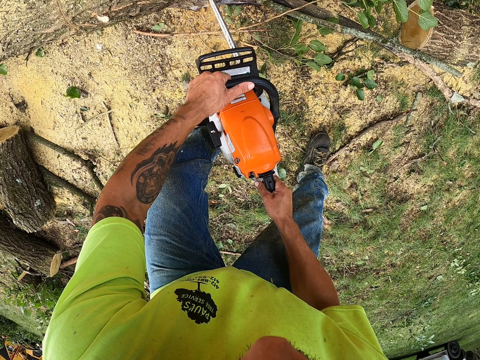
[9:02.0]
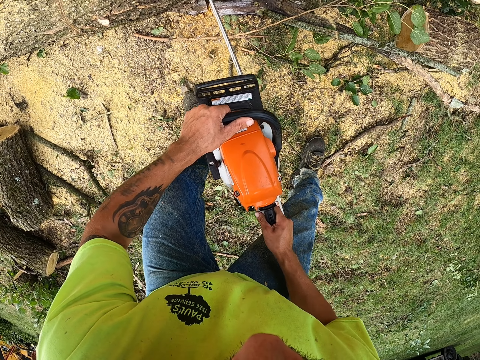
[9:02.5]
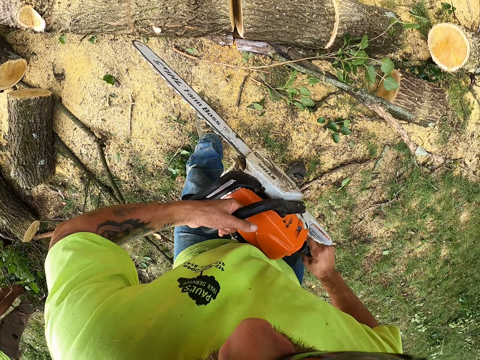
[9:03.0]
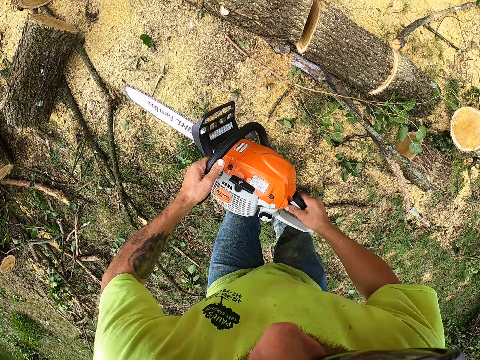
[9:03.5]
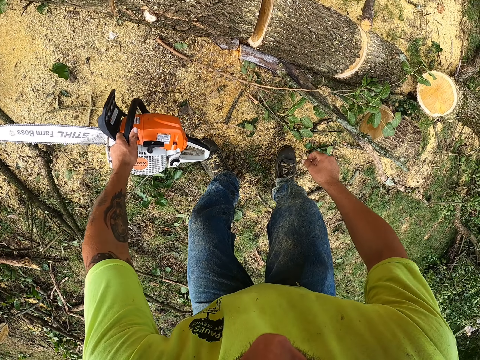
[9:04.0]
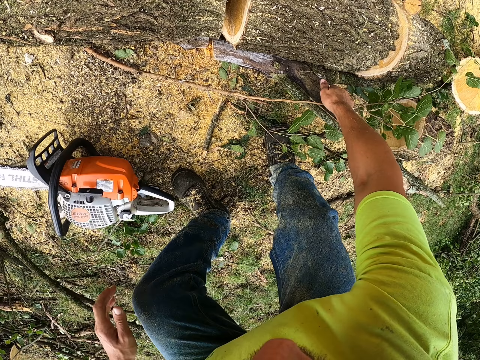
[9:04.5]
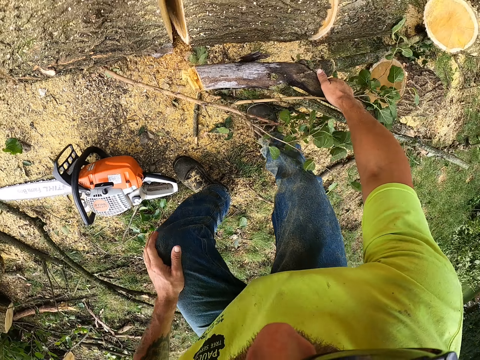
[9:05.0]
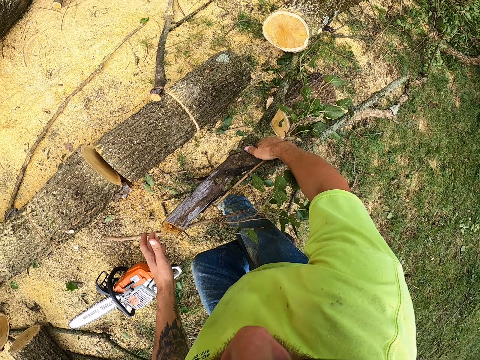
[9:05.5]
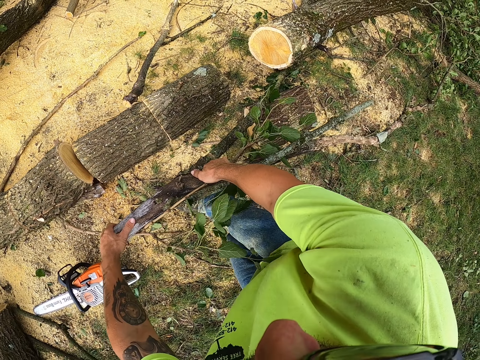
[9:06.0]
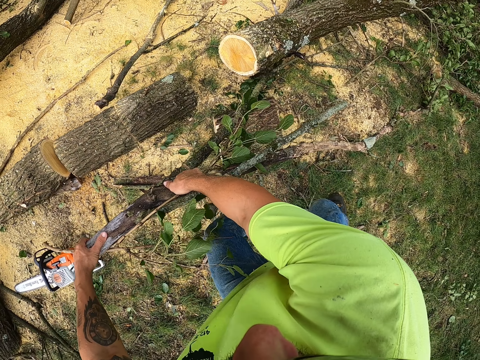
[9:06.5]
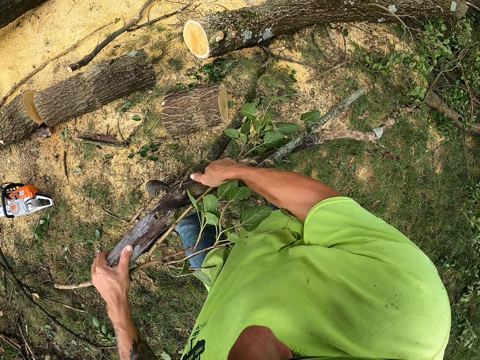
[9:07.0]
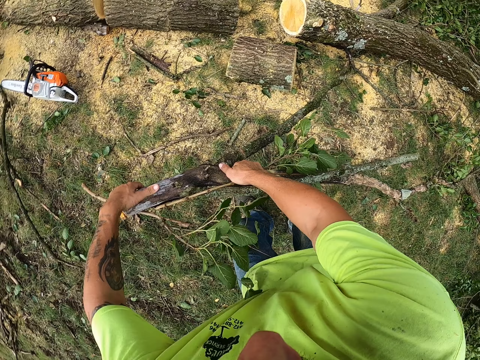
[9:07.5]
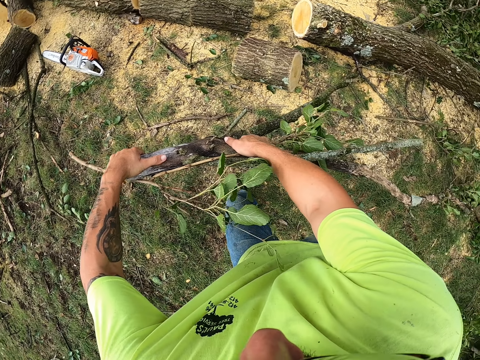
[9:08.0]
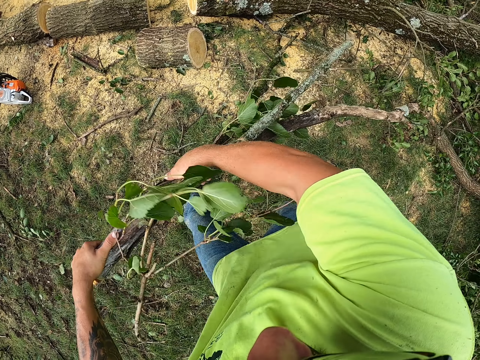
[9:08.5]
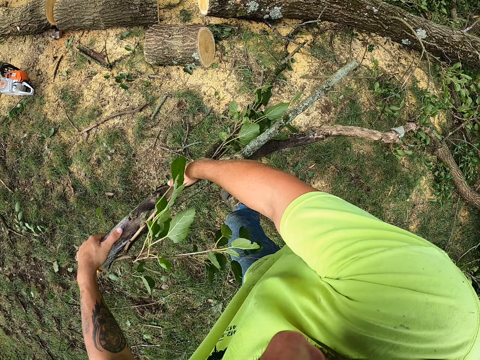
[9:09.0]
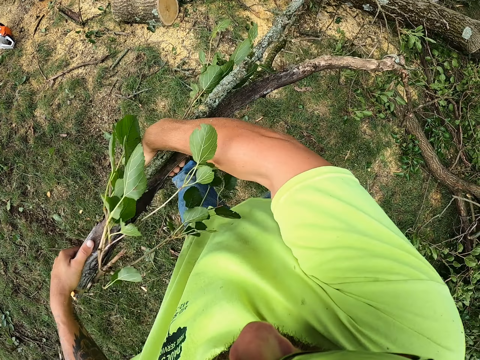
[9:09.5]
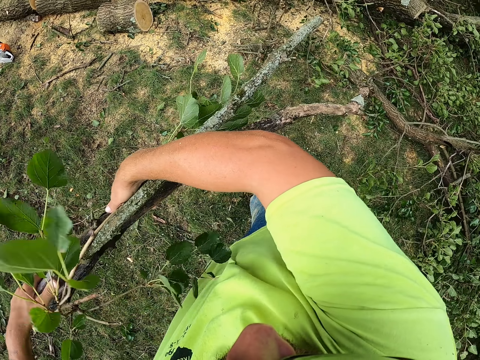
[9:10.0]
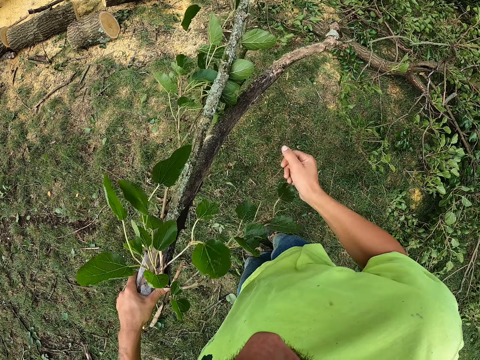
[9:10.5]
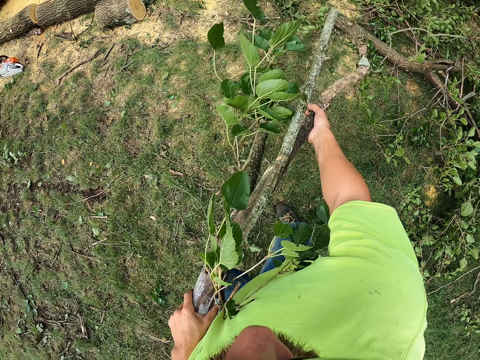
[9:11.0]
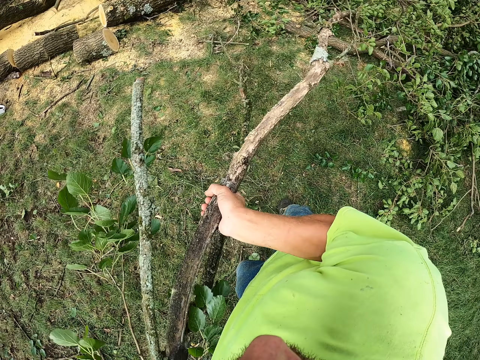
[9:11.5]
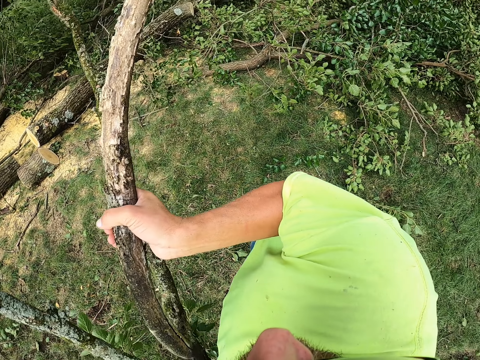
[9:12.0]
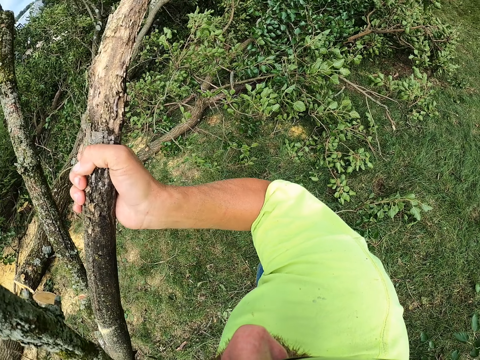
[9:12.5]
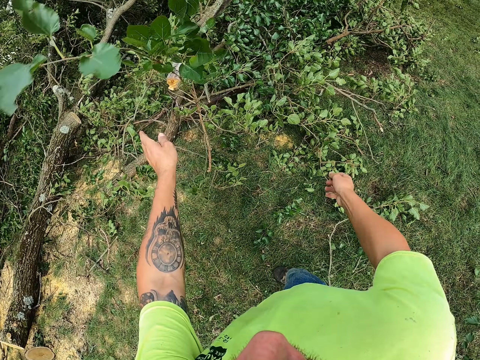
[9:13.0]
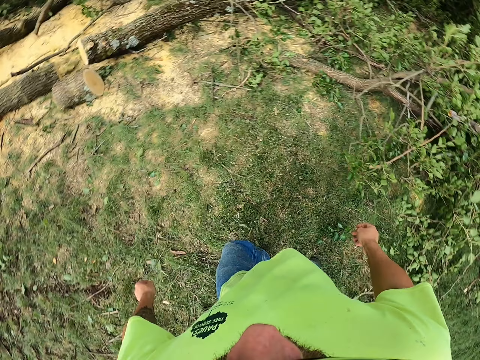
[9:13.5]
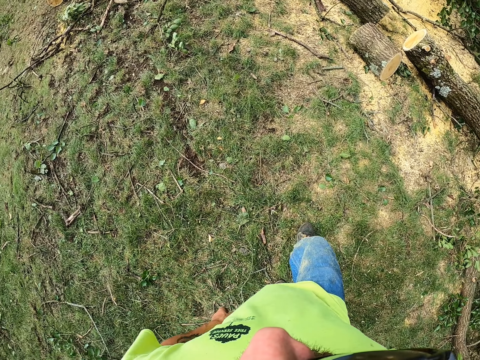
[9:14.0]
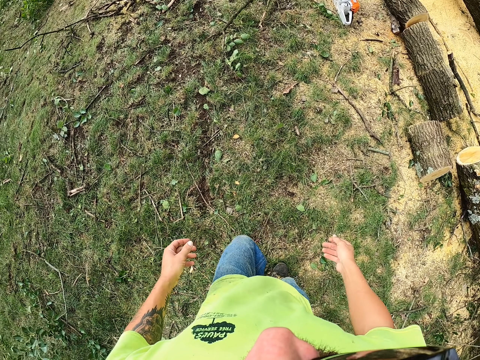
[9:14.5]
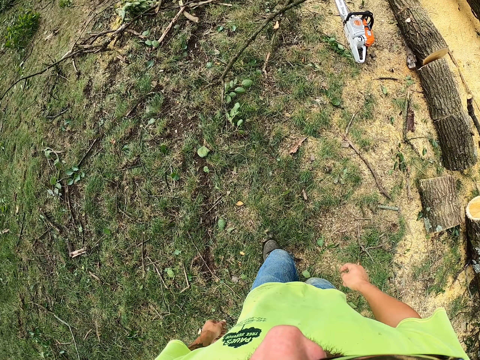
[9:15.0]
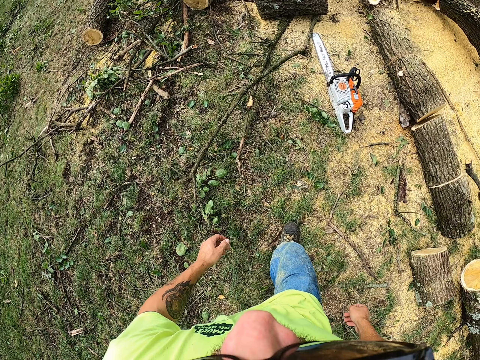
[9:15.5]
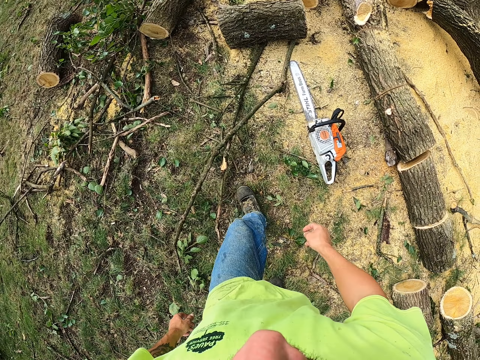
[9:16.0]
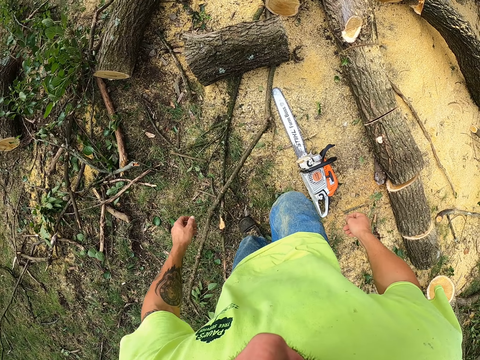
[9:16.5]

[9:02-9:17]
The camera wearer drops the chainsaw on the floor with his left hand. He pulls the tree branch from the floor with both hands. He moves the branch. He throws the tree branch on the floor with both hands. He walks.

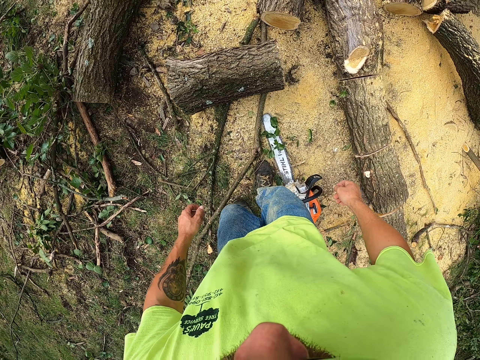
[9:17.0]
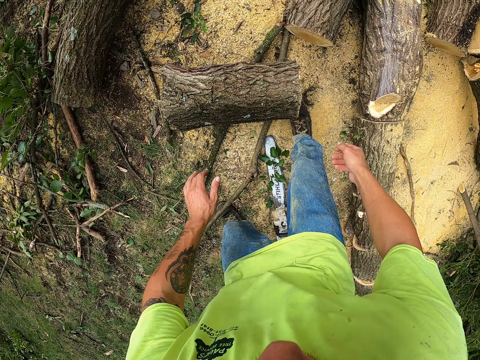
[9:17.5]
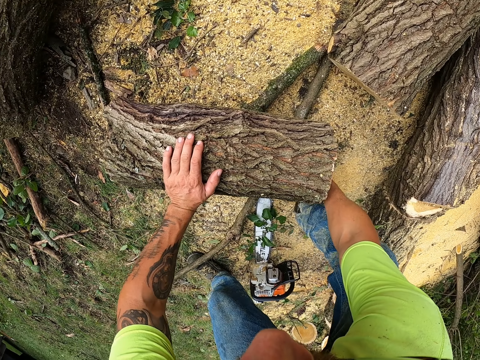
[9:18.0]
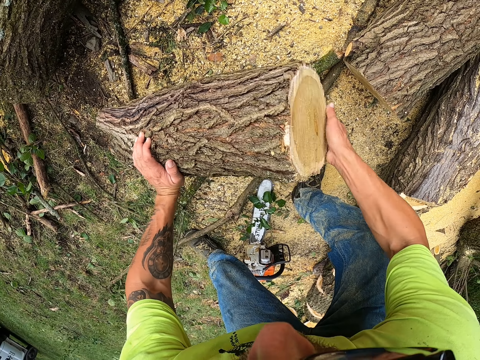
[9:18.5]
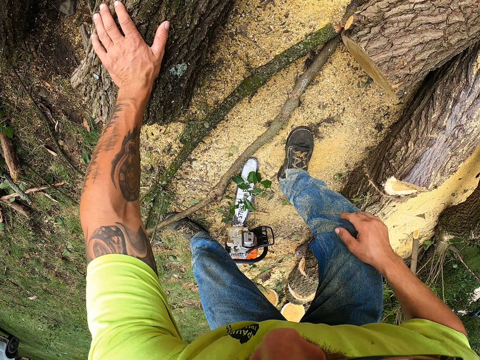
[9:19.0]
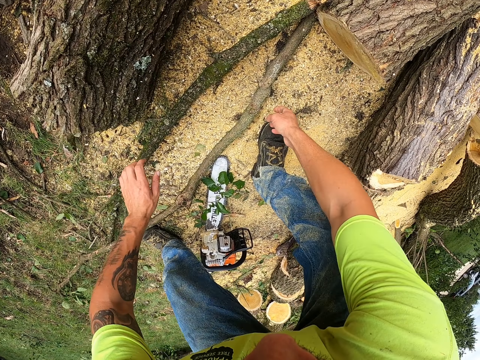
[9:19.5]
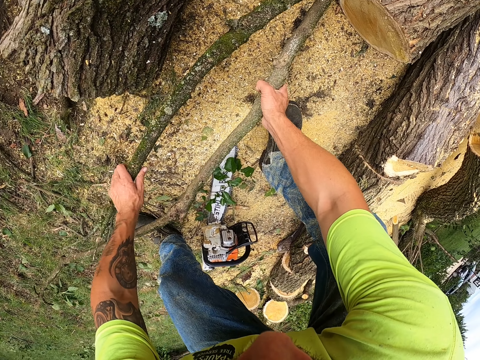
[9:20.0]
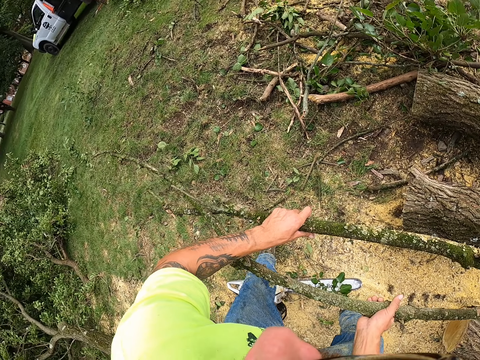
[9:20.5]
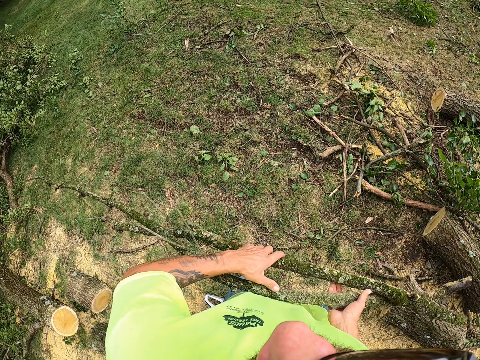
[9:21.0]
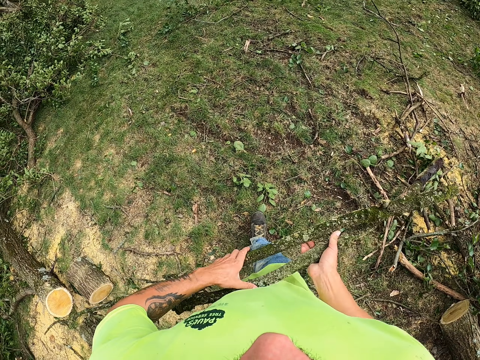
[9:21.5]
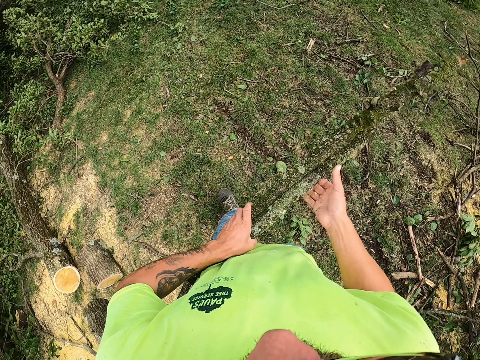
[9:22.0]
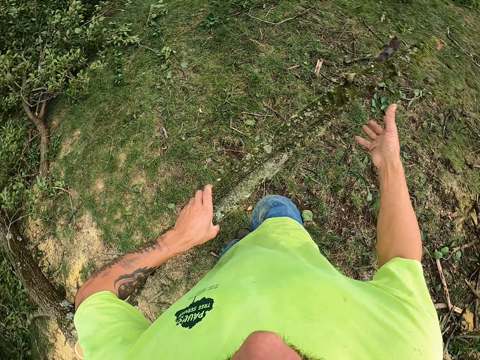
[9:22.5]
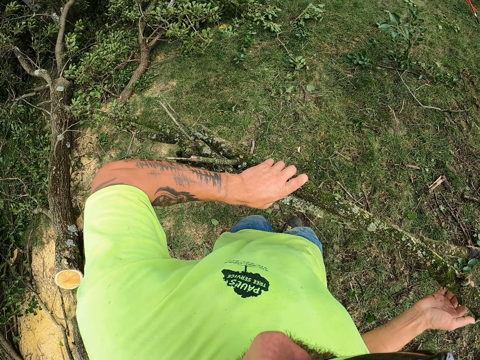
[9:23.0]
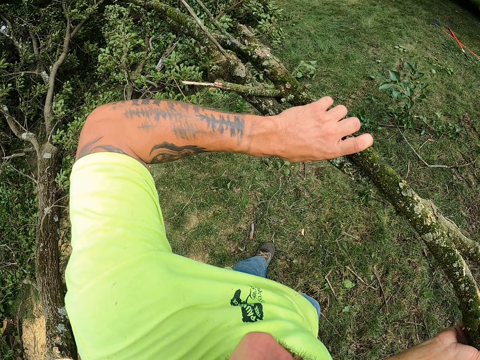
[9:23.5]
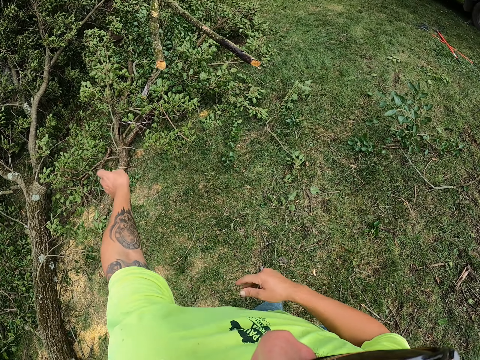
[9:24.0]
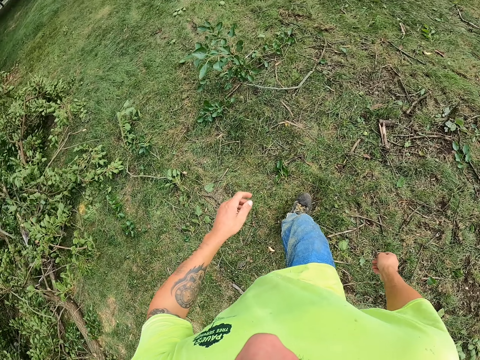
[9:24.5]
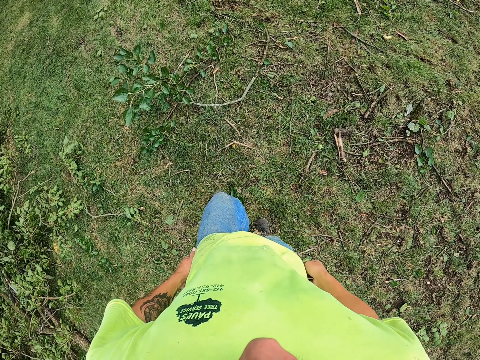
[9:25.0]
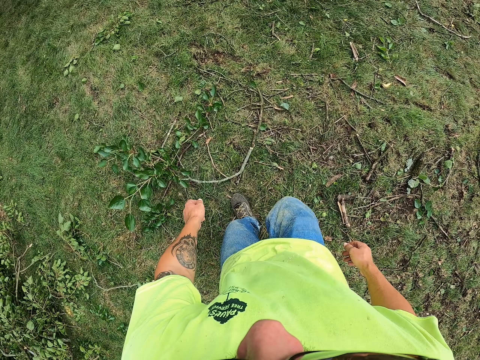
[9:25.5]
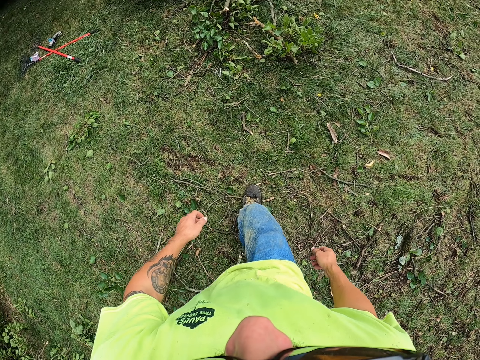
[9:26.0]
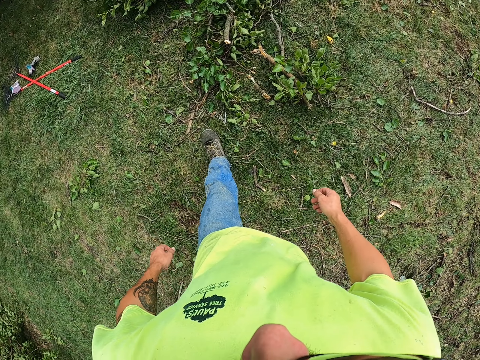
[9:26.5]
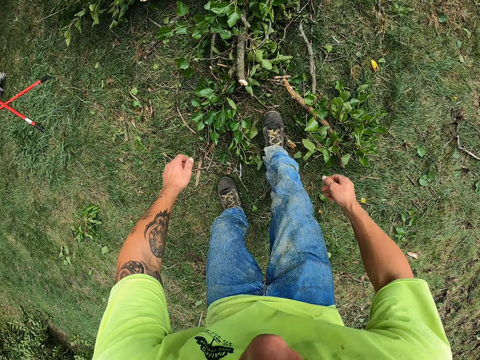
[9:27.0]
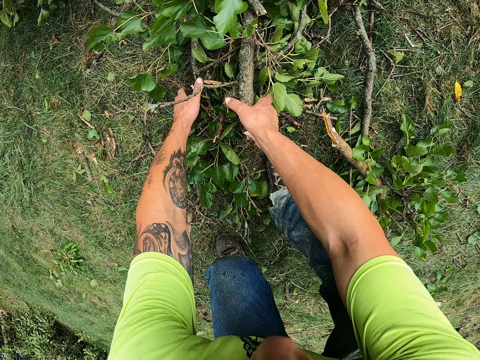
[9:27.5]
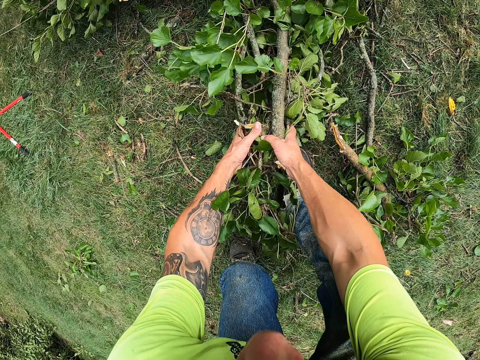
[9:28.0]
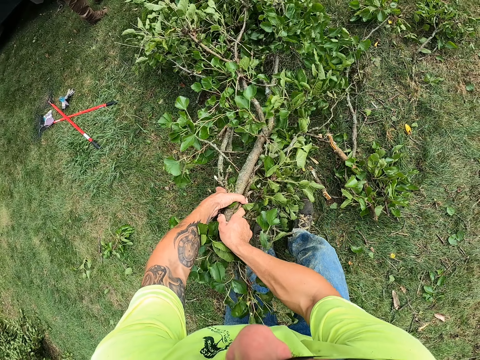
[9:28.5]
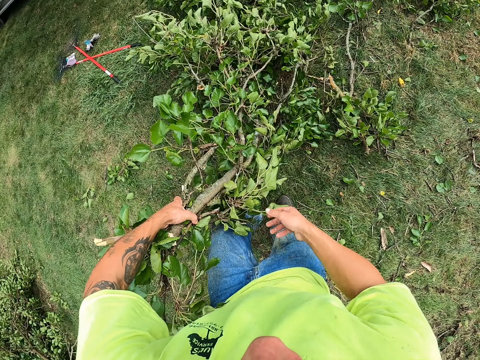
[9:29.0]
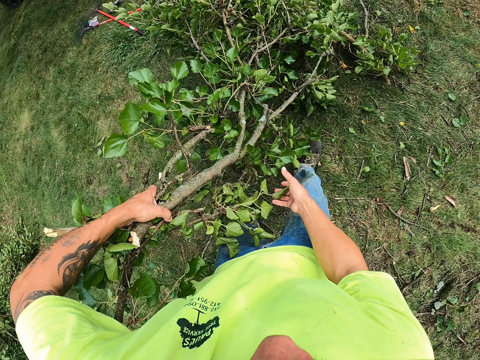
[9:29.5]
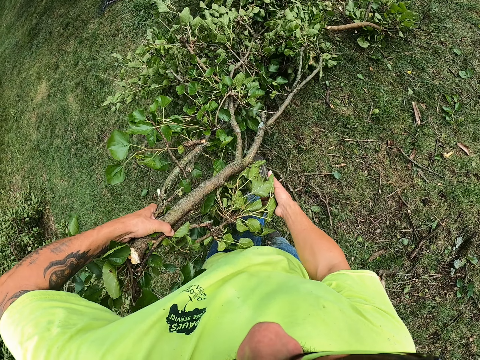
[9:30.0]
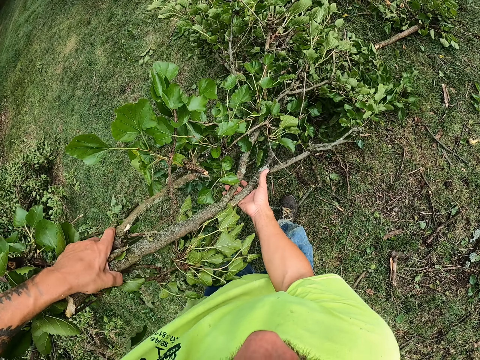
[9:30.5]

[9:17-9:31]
The camera wearer shifts a log of wood on the ground with both hands. He picks tree branches from the ground with both hands. He walks around the garden. He holds the tree branches together with both hands. He throws the tree branches on the pile of tree branches on the ground with both hands. He walks around the garden. He picks up a tree branch on the ground with both hands.
